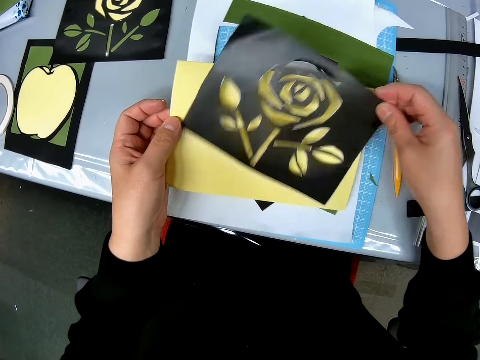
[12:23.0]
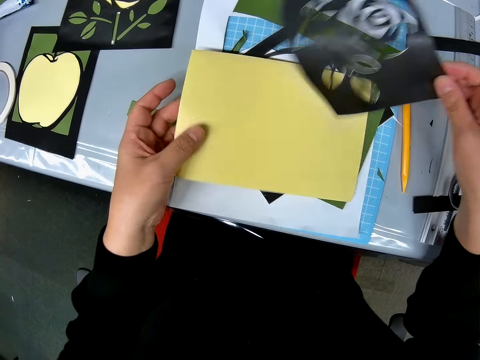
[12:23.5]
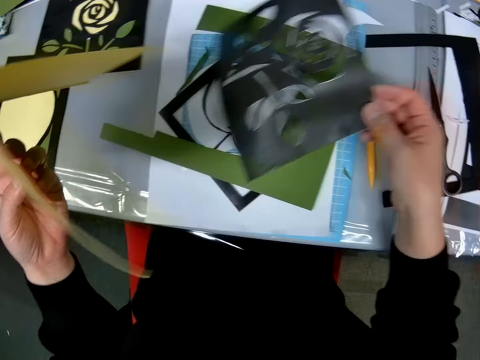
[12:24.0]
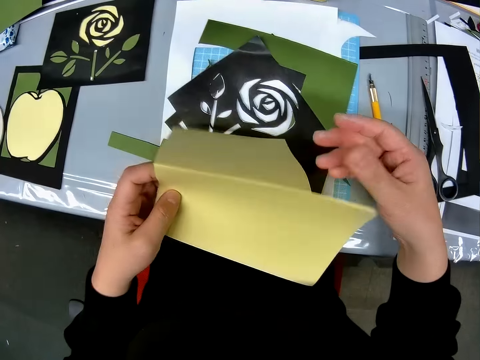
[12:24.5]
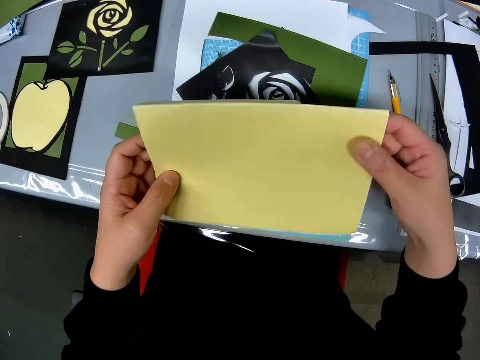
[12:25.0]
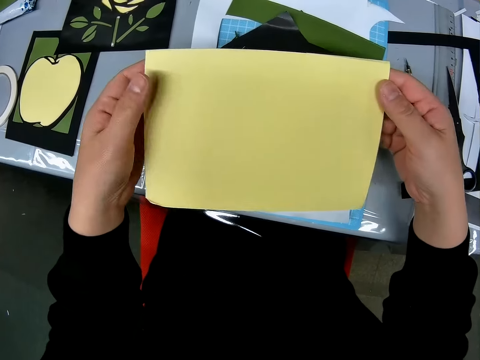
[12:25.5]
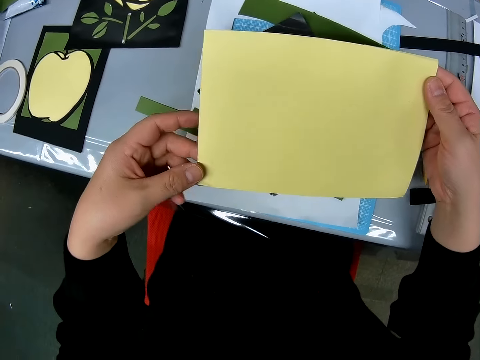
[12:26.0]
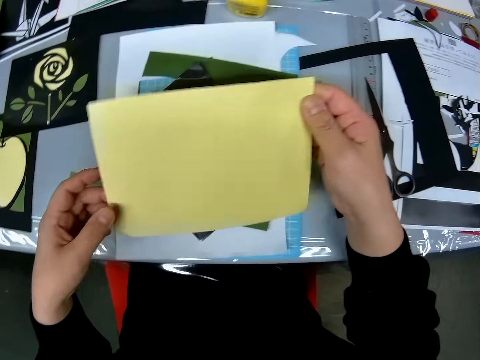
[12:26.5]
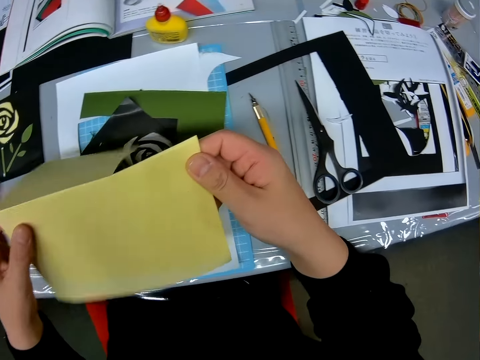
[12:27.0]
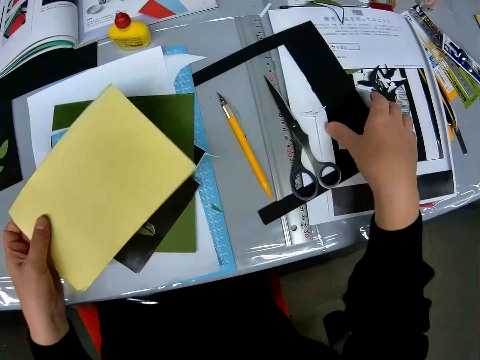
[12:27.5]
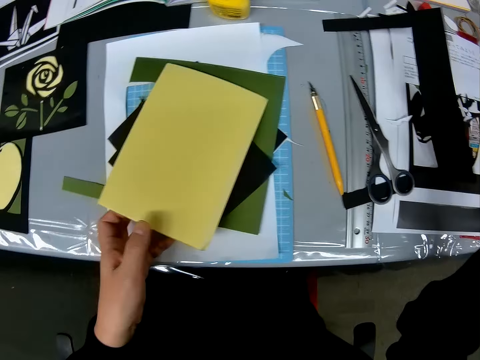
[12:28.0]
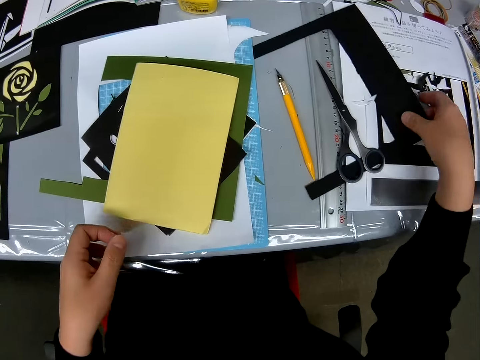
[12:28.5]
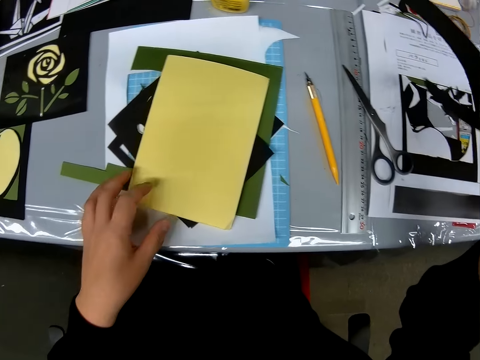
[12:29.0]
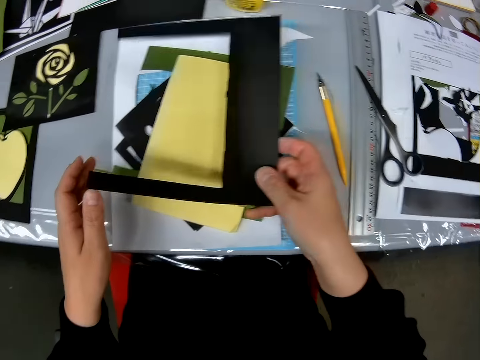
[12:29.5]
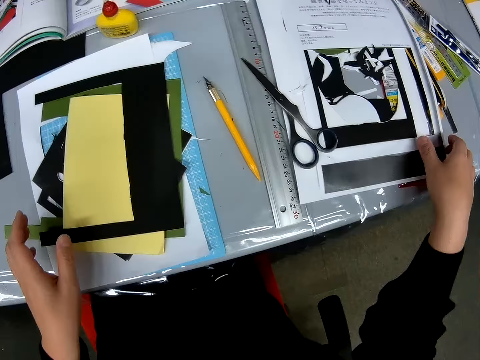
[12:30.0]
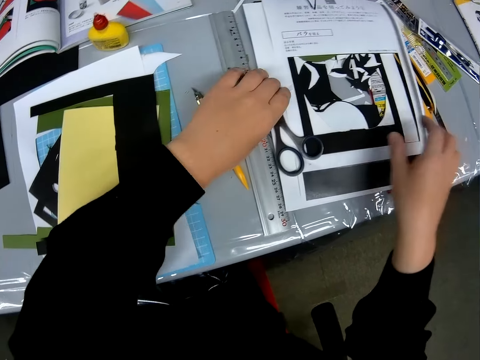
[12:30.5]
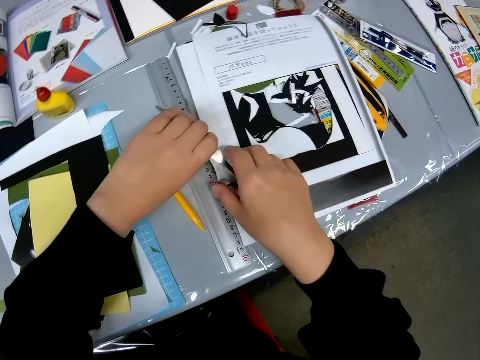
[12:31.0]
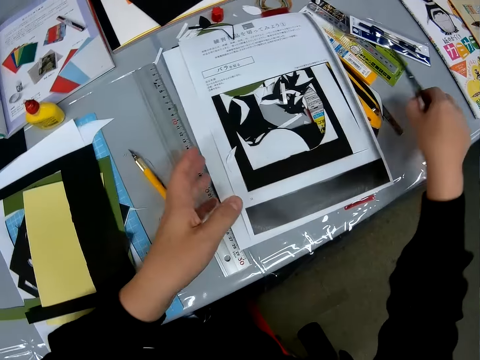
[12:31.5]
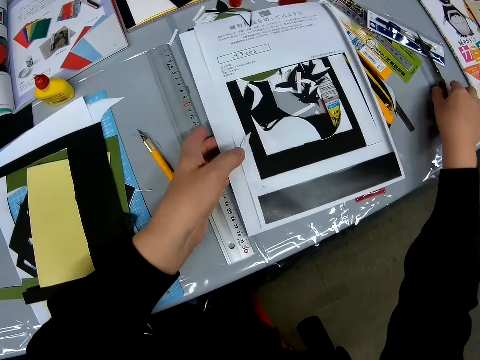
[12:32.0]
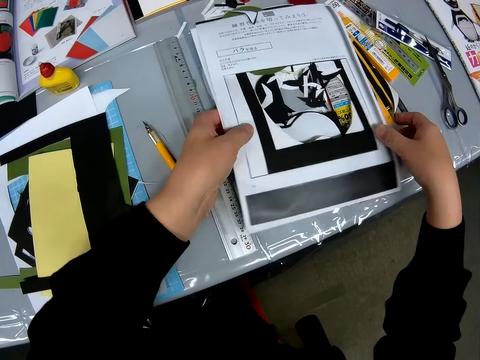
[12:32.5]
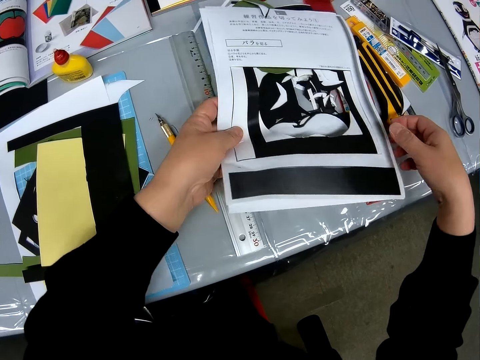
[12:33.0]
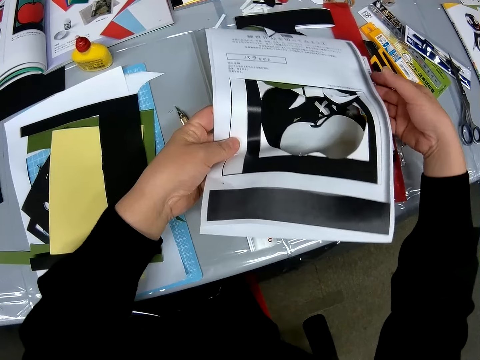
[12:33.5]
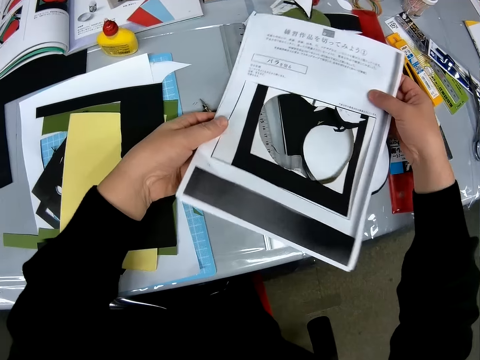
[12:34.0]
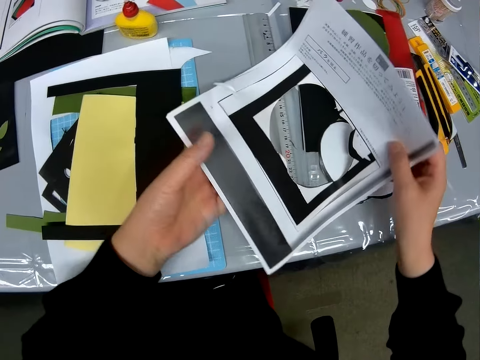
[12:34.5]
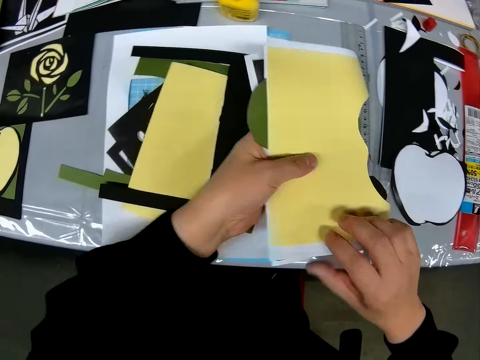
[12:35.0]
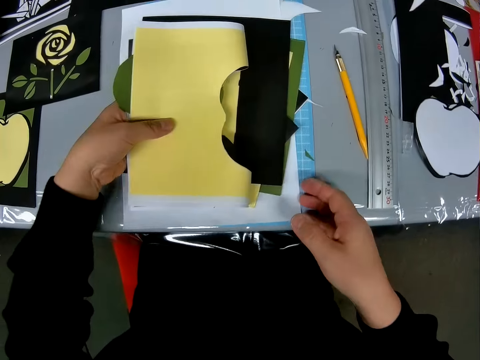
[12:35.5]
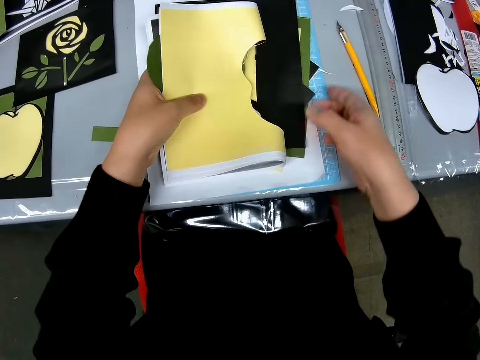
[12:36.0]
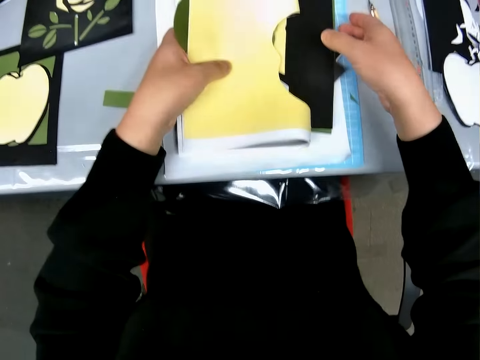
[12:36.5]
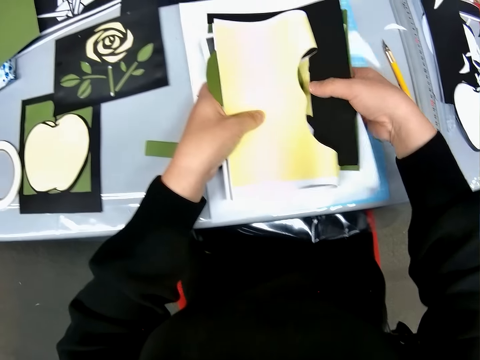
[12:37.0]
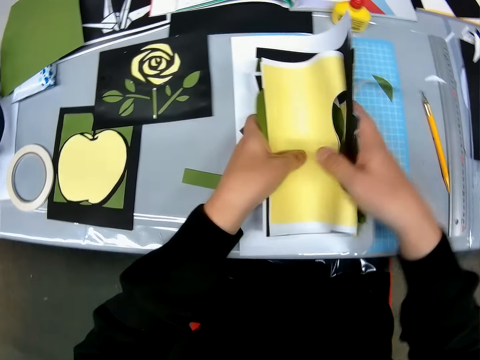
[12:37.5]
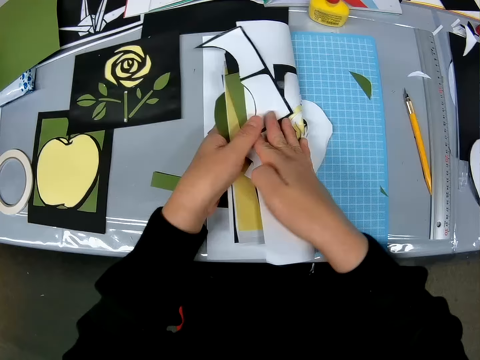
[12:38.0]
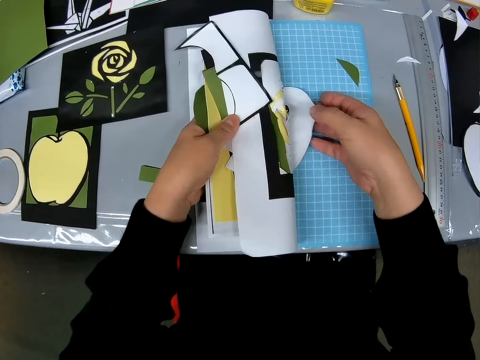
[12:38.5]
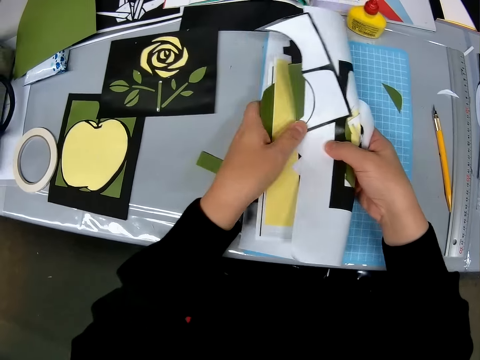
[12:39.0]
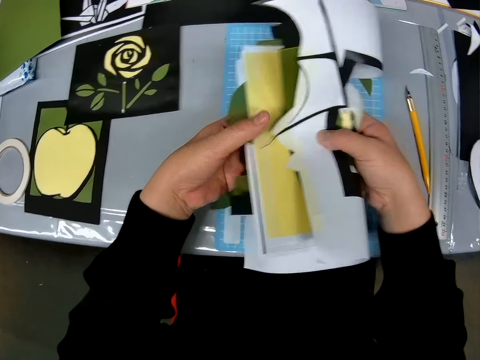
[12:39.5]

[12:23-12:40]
The camera wearer picks up the black and yellow sheets from the table. He separates the two paper crafts. He drops the black sheet on the table. He holds the yellow sheet with his hands. He looks at the paper craft in his hands. He drops the yellow sheet on the table. He picks another paper craft from the table and puts down the paper craft. He moves the scissors to the other side of the table. He picks the scissors from the table and puts the scissors on the table. He continues to pack some pieces of sheets from the table. He picks a paper craft from the table. He folds the sheet in his hands together. He puts the paper craft on the table. He folds the paper crafts together.

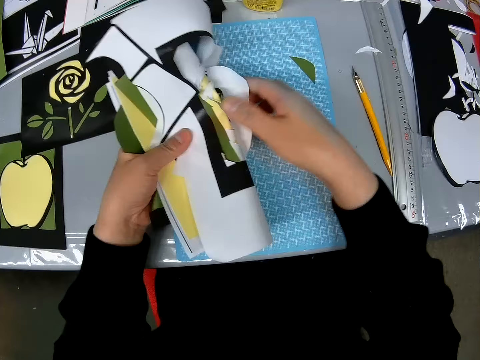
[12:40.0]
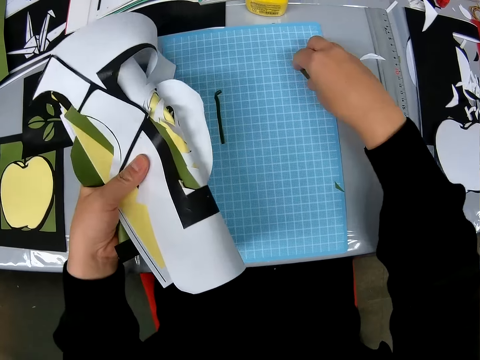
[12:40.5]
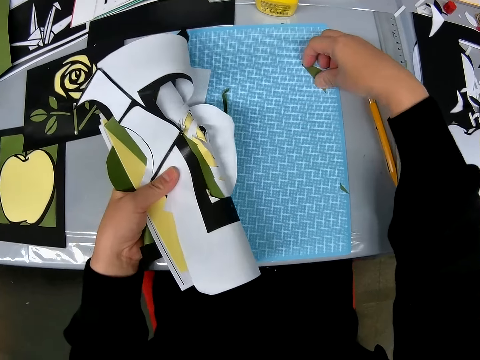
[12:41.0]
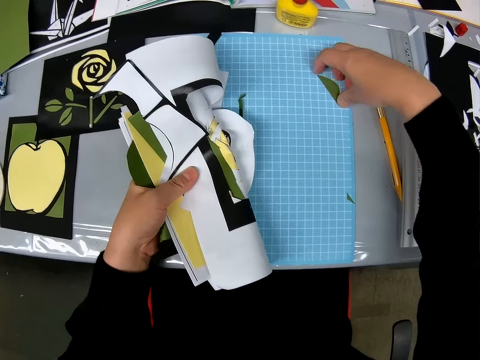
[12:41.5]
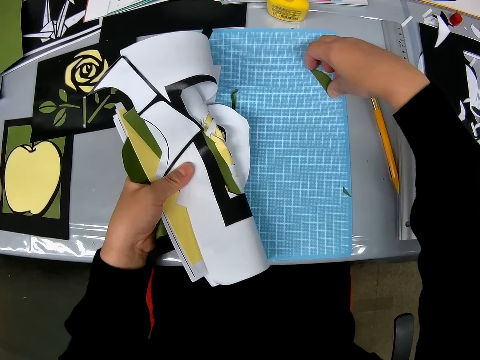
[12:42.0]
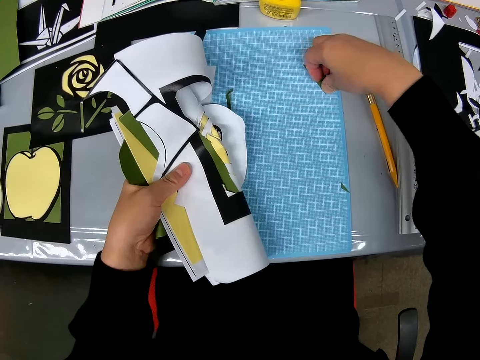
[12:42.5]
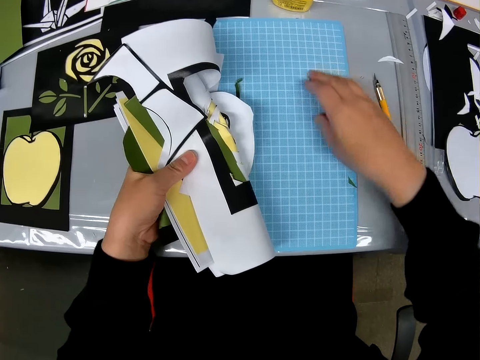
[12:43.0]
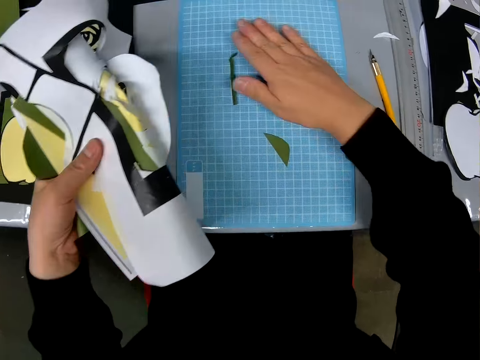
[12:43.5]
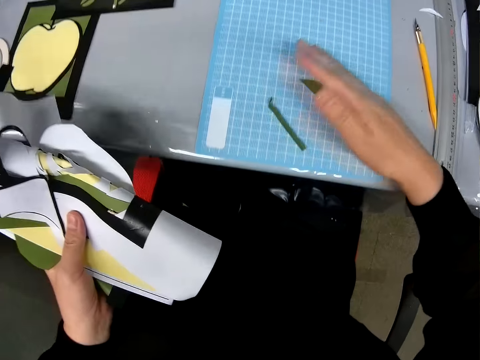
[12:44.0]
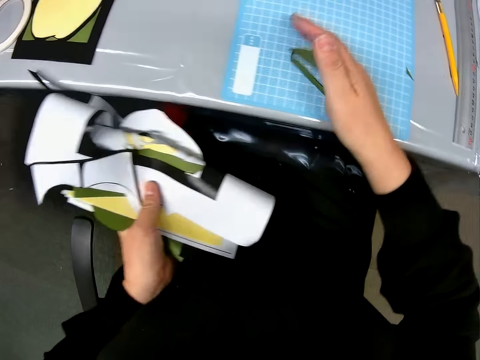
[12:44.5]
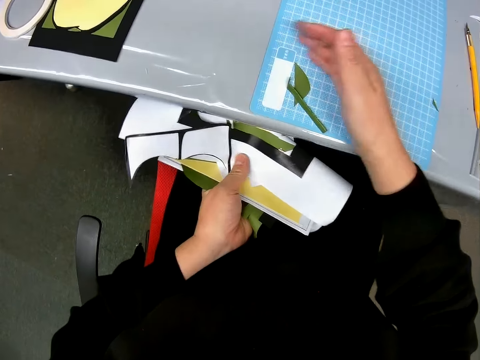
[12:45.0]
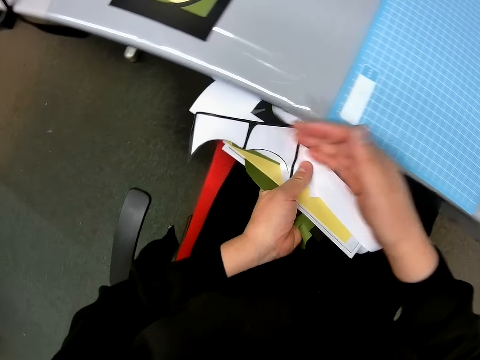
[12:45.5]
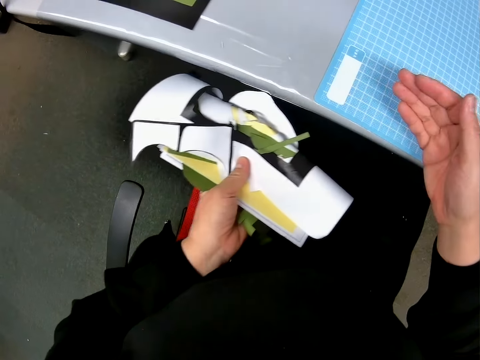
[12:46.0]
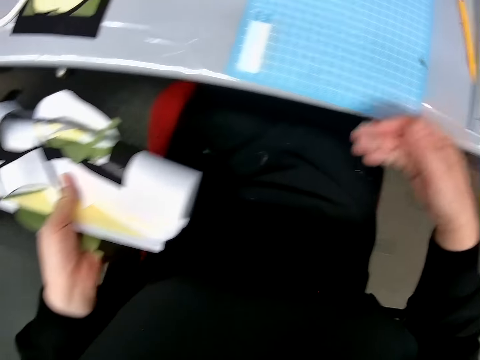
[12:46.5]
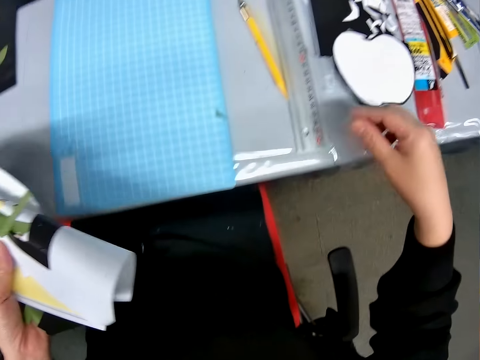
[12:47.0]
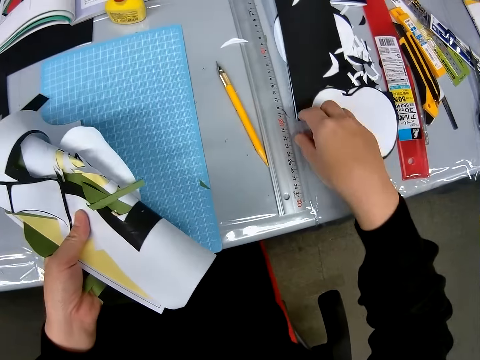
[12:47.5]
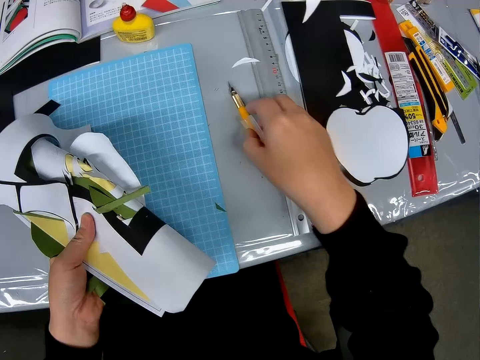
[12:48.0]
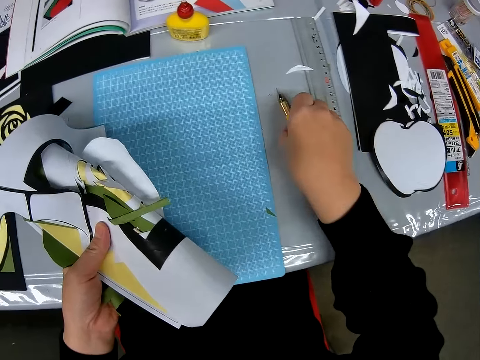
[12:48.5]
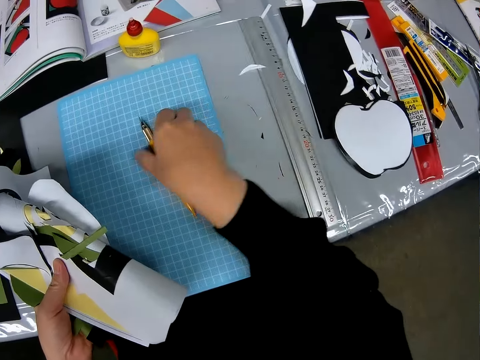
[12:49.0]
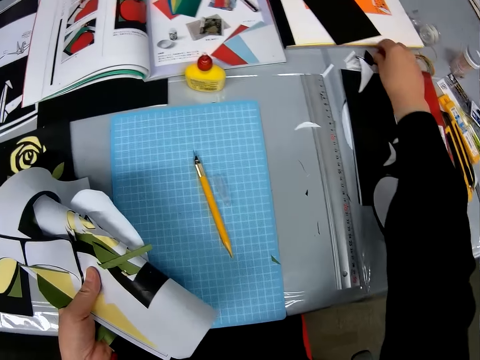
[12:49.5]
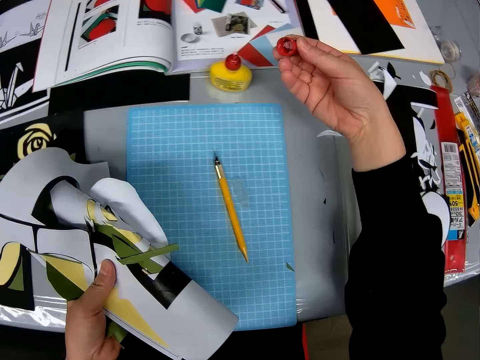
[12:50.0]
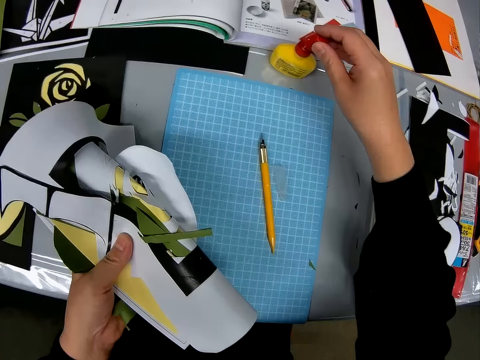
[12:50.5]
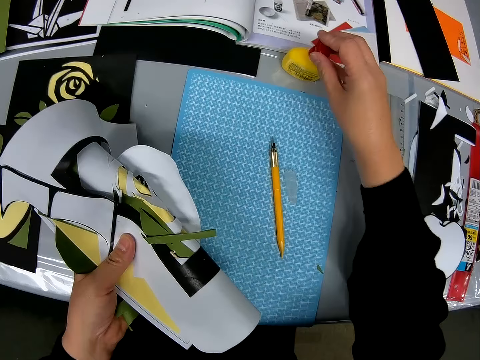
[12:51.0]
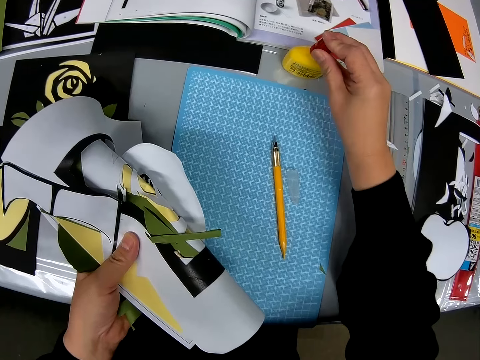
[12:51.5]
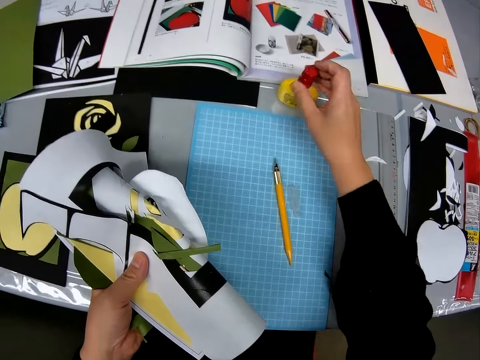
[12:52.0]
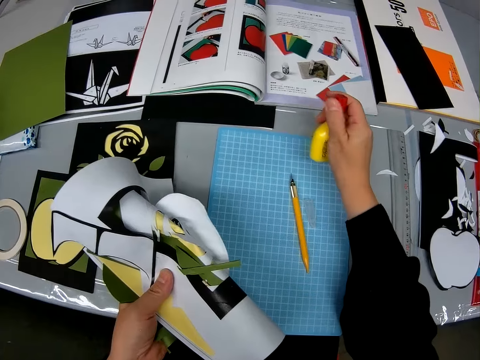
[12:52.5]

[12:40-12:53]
The camera wearer picks pieces of paper crafts from the cutting mat. They pick an art pen from the table. They move the pencil on the table. They put the art pen on the cutting mat. They pick up the cap of the glue container from the table. They cap the glue container. They pick up the glue container from the table.
